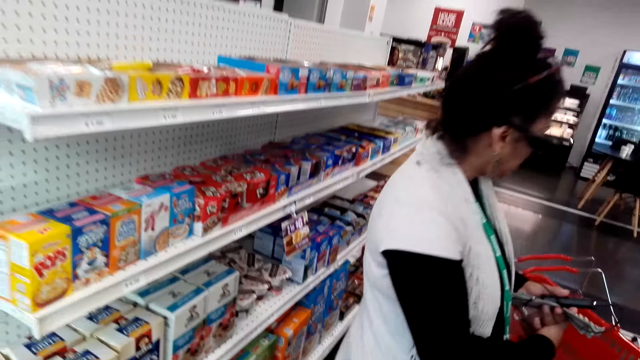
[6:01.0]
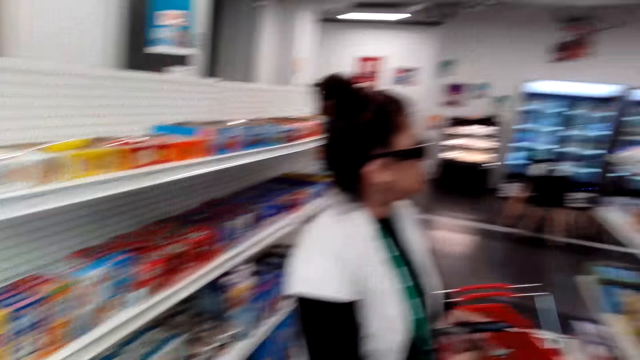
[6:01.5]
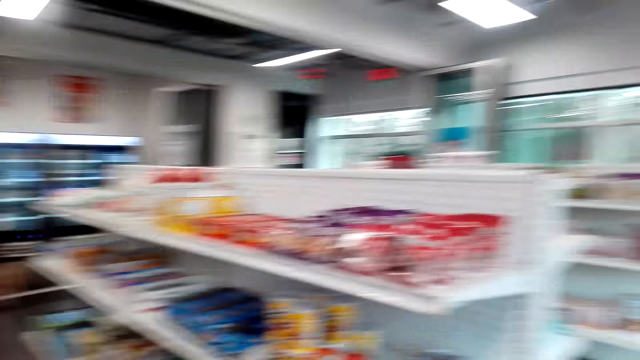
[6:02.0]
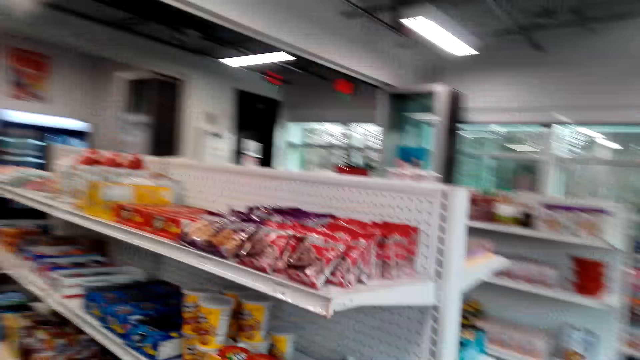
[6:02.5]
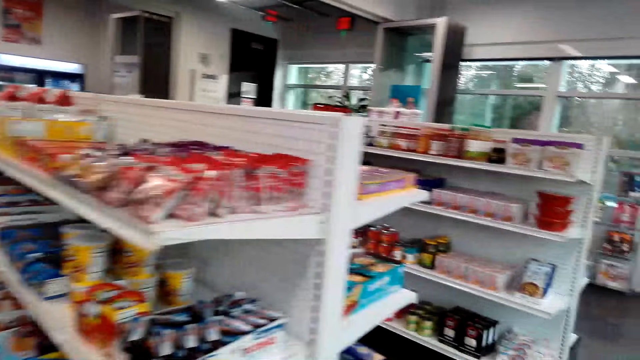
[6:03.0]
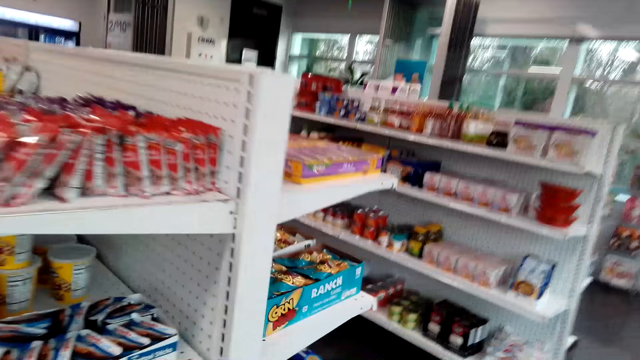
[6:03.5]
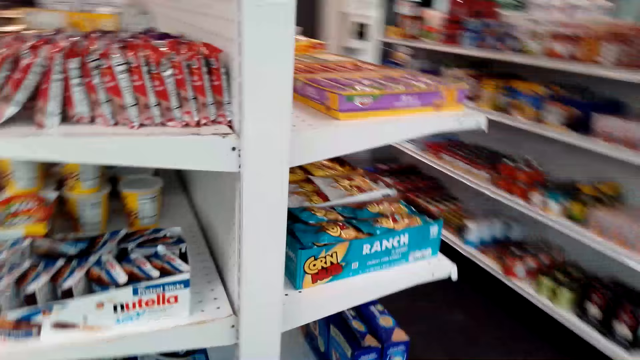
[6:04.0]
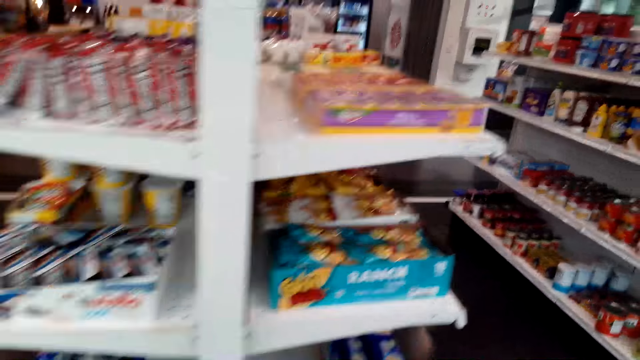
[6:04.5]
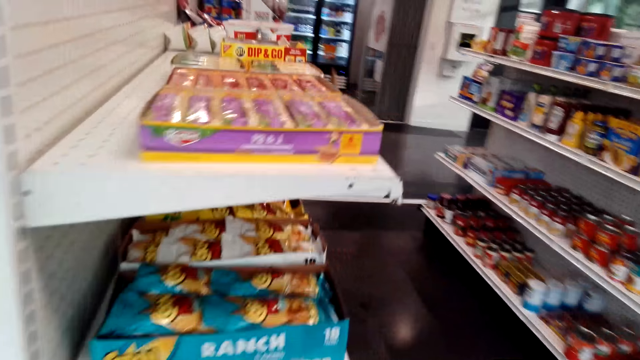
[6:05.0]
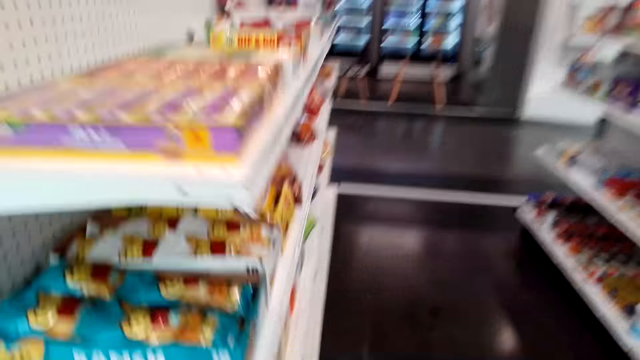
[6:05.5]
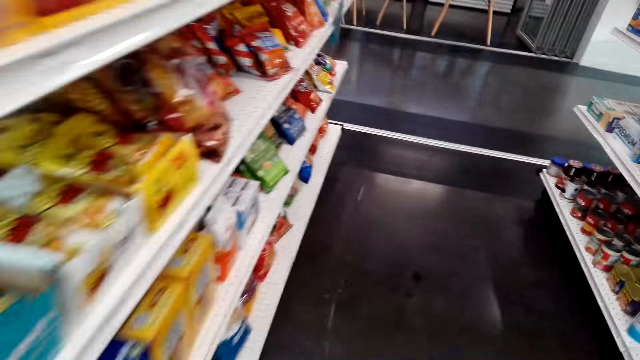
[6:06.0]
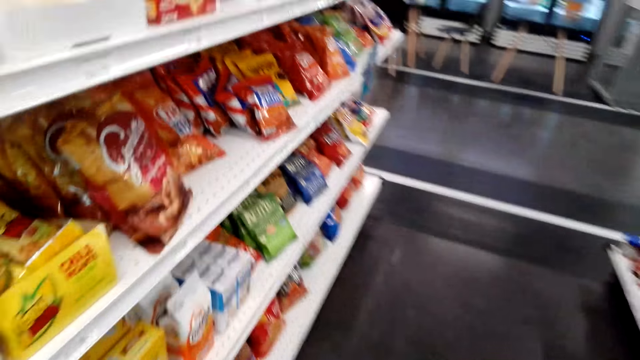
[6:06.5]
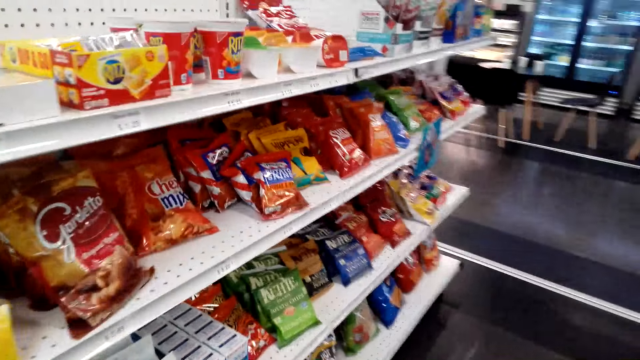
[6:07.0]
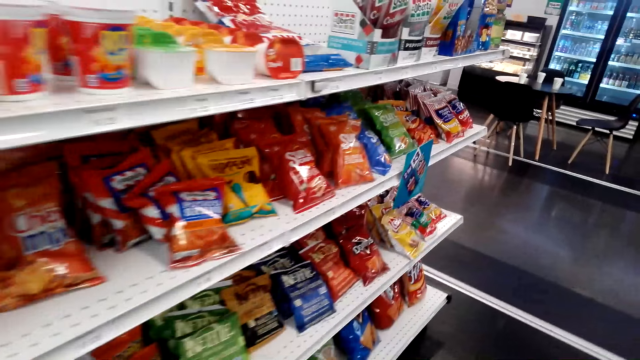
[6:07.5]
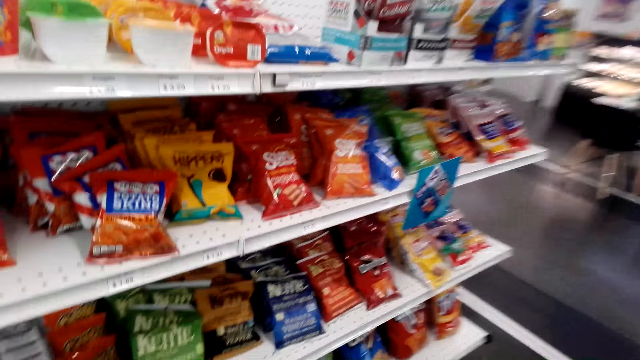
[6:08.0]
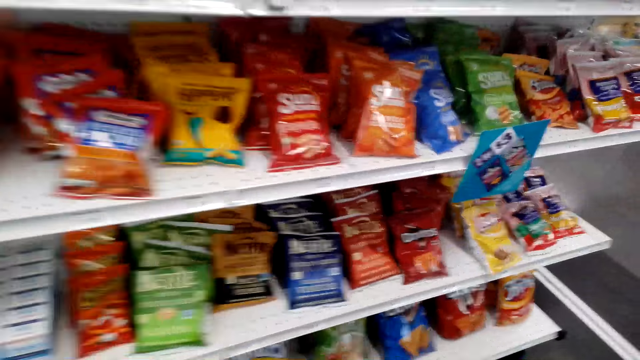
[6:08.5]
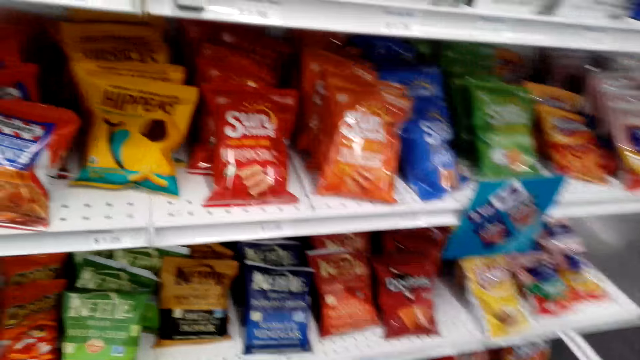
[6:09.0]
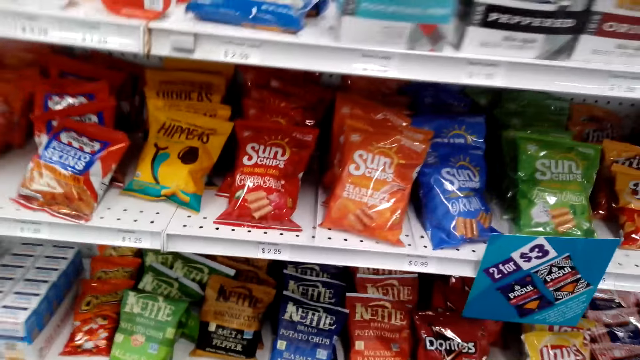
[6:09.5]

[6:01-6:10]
The camera wearer walks around the grocery store.

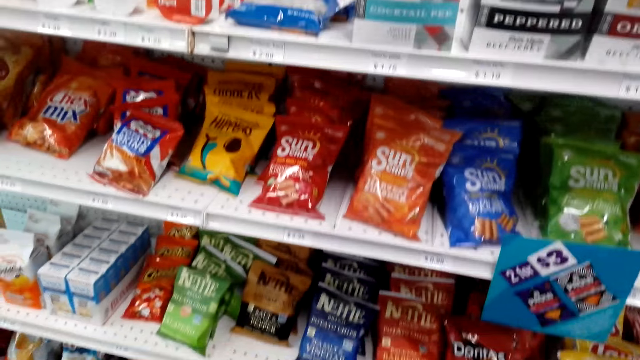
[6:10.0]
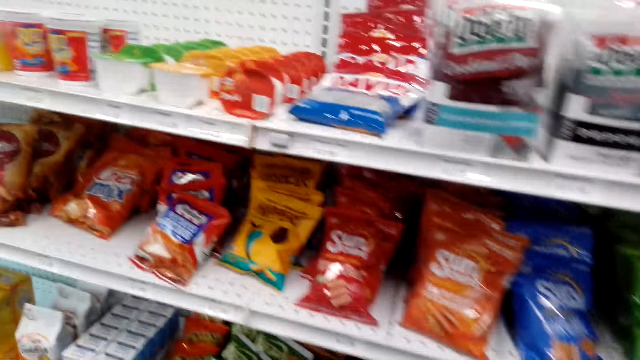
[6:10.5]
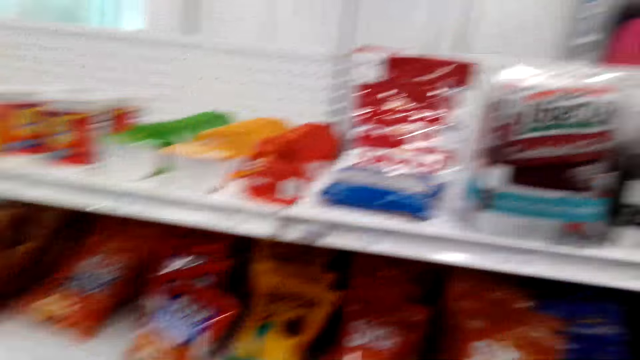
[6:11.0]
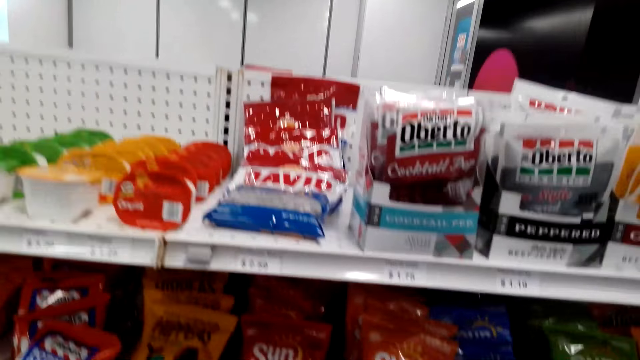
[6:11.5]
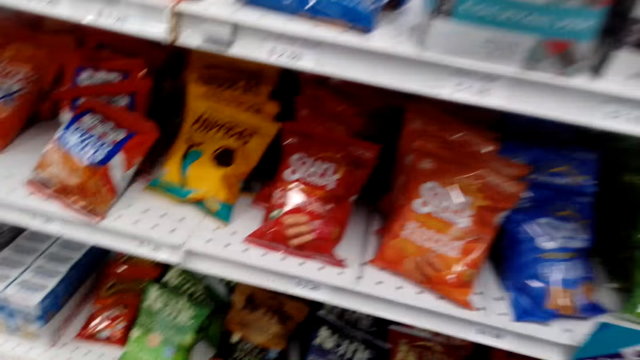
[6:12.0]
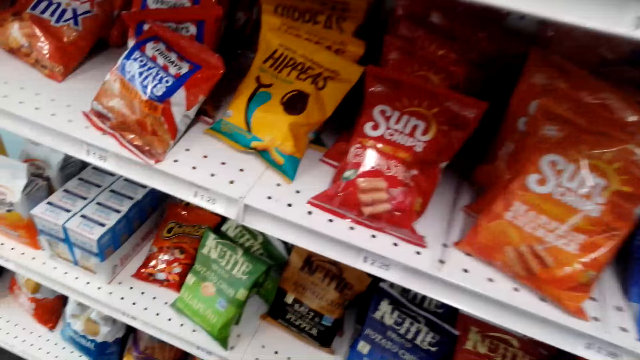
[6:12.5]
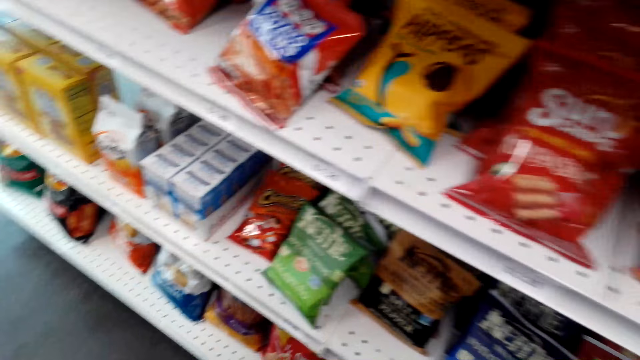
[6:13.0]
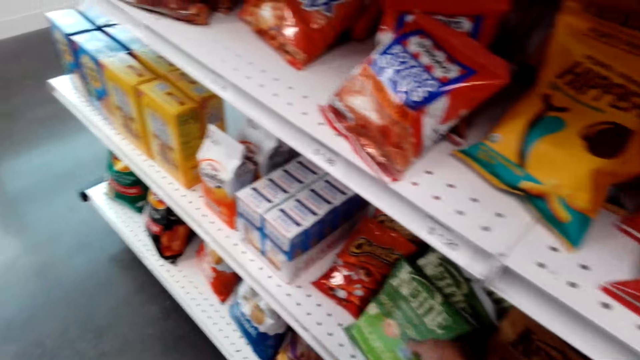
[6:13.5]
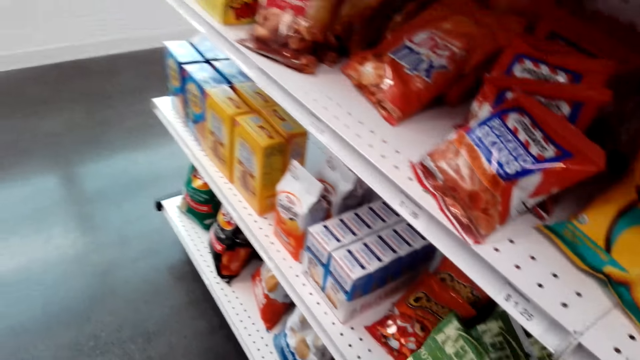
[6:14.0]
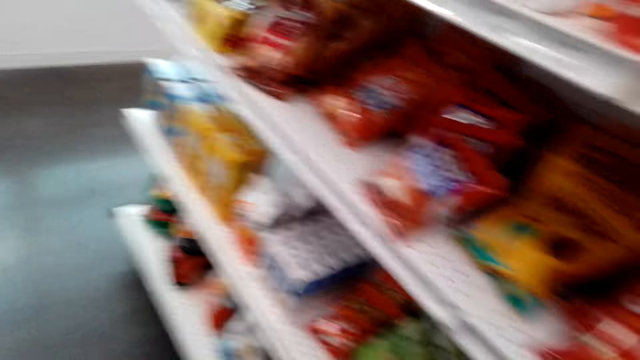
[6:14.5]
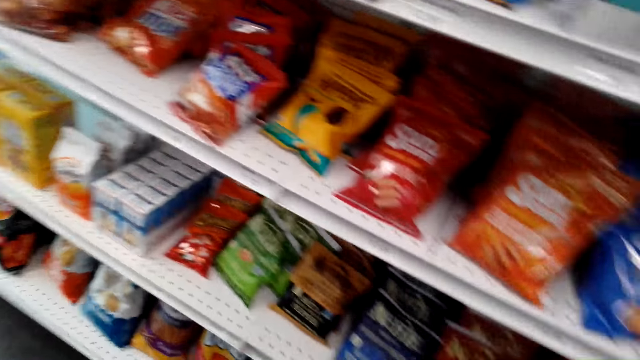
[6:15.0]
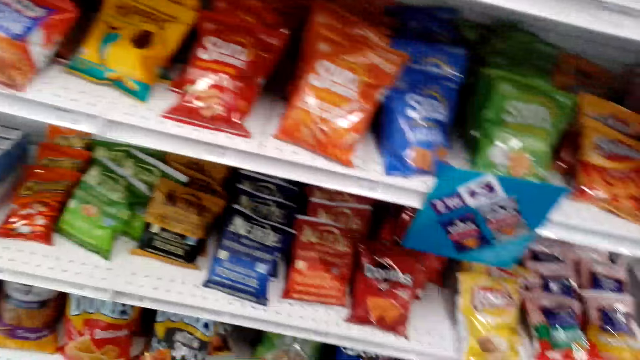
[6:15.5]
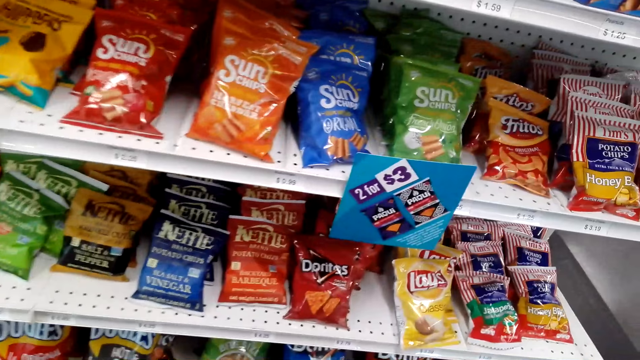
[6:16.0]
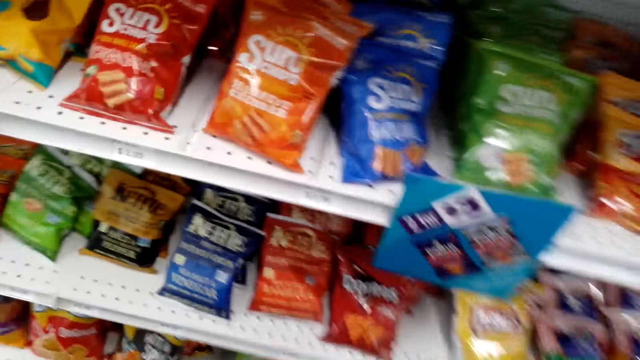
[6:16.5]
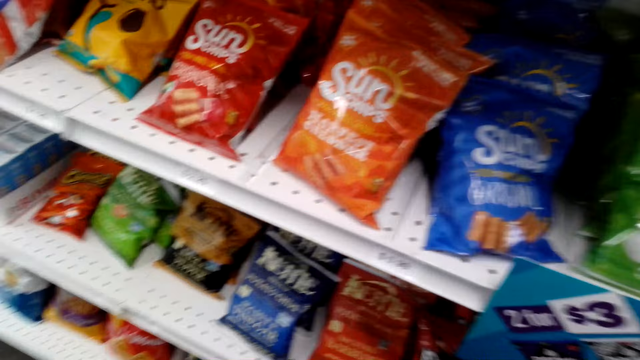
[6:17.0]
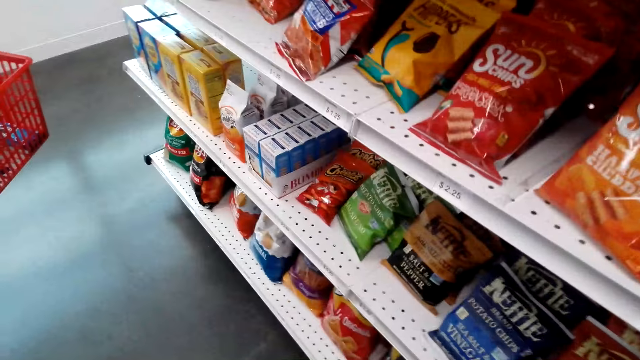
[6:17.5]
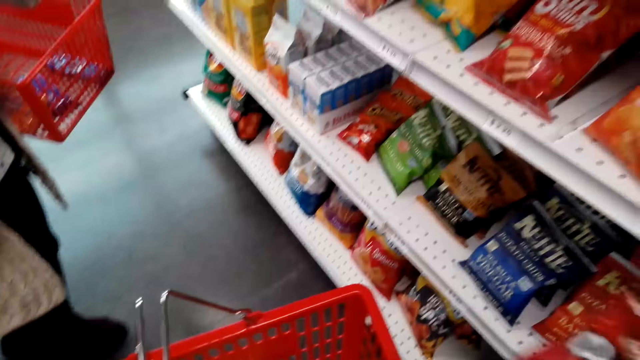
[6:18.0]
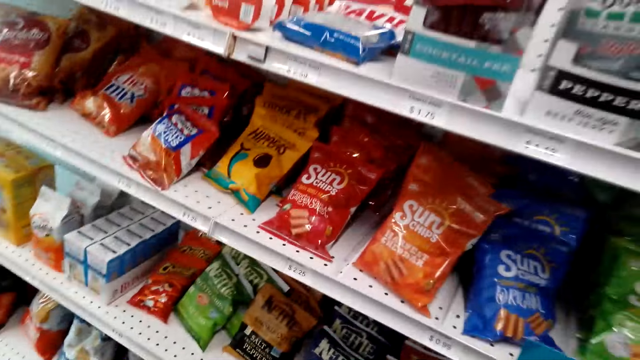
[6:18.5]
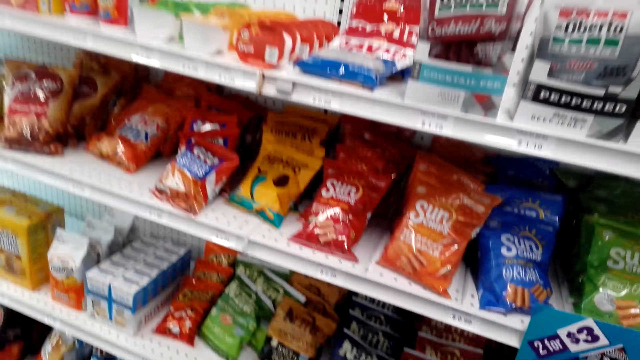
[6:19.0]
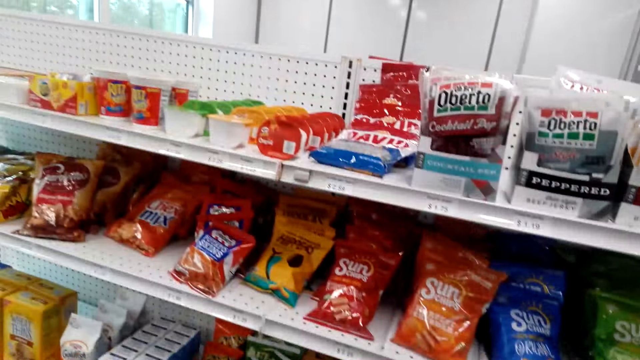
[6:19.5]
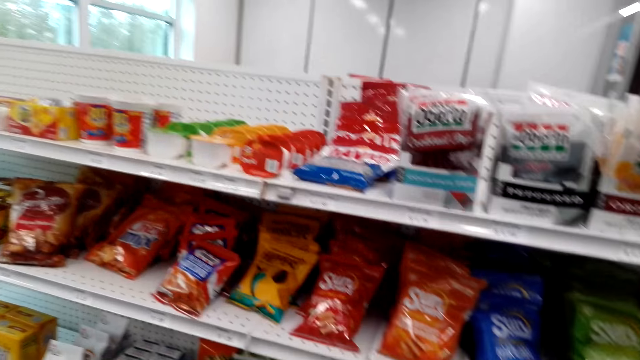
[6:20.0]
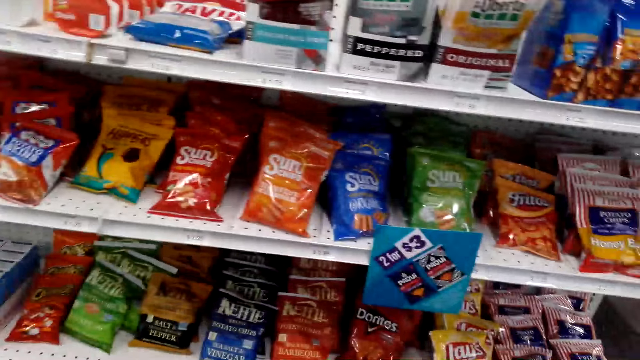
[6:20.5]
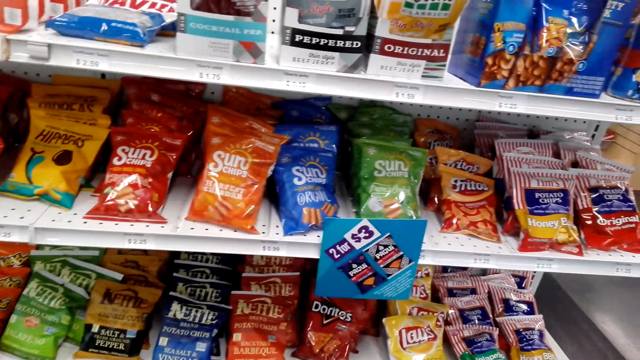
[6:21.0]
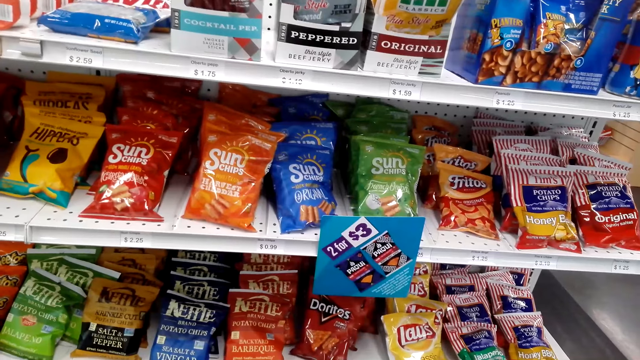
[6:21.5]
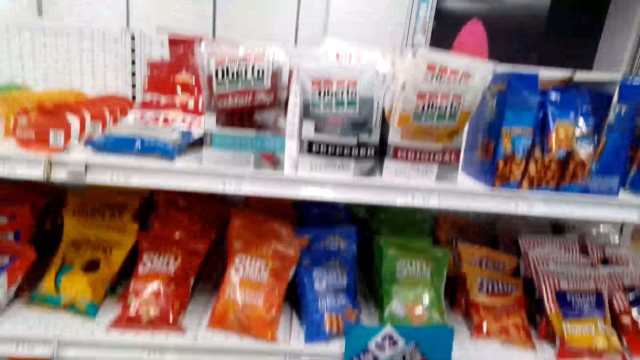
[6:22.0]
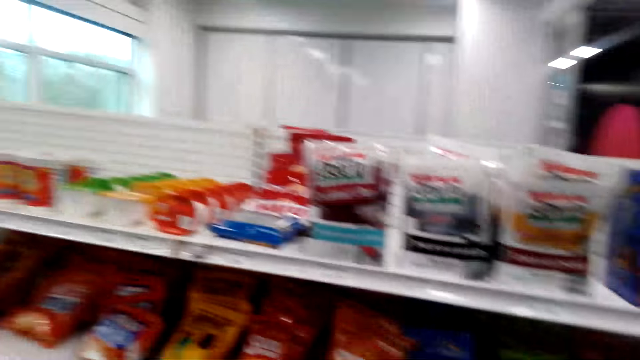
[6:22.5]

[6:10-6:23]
The camera wearer talks to a lady.
